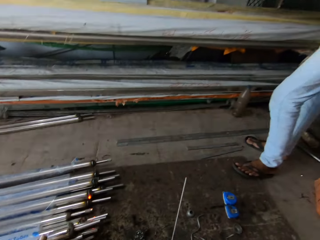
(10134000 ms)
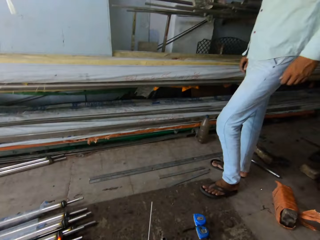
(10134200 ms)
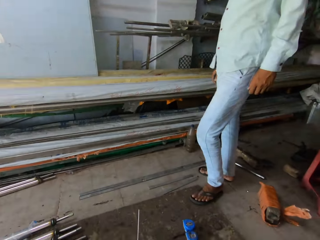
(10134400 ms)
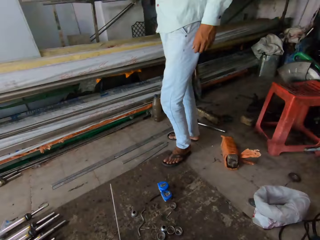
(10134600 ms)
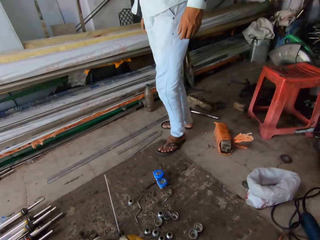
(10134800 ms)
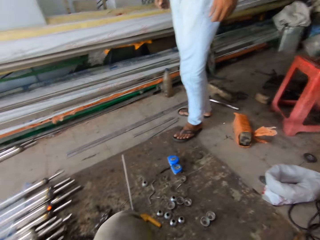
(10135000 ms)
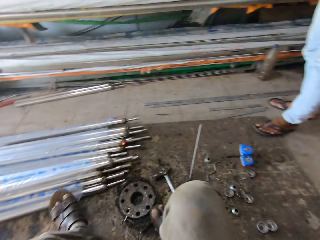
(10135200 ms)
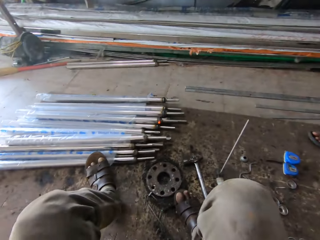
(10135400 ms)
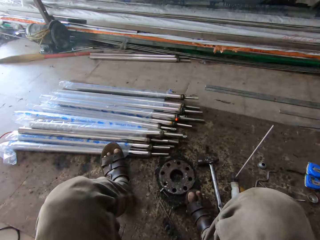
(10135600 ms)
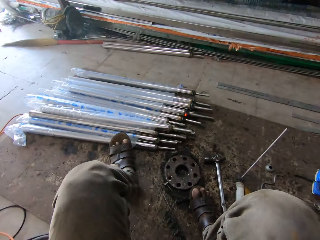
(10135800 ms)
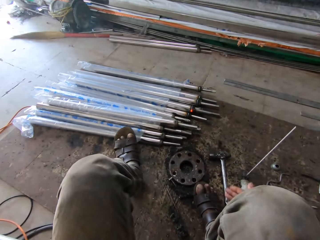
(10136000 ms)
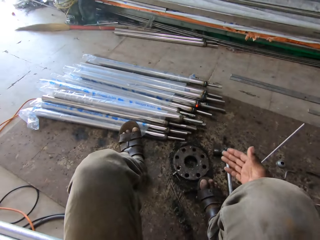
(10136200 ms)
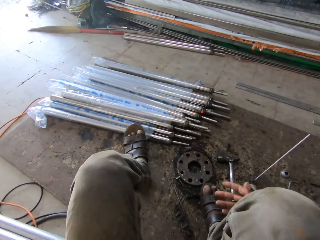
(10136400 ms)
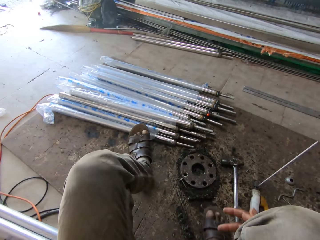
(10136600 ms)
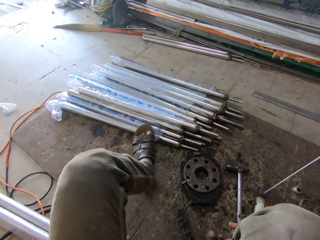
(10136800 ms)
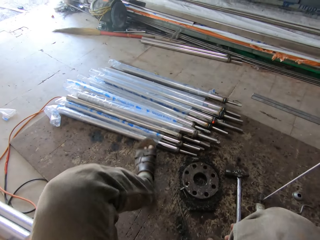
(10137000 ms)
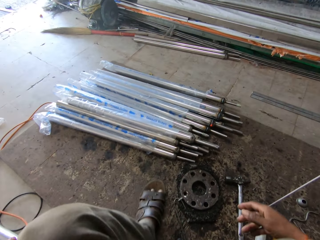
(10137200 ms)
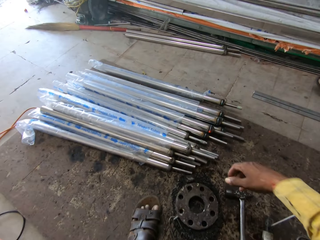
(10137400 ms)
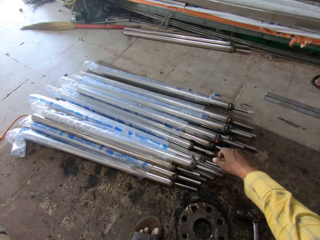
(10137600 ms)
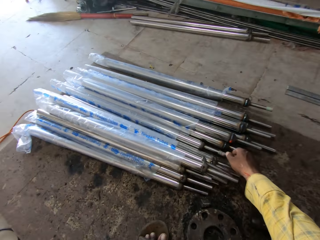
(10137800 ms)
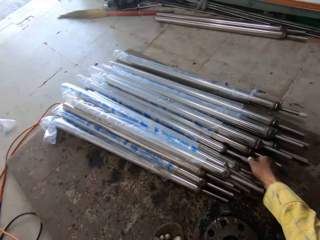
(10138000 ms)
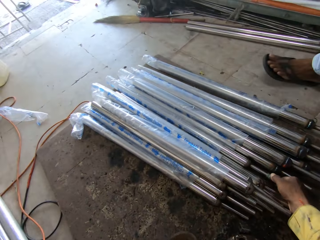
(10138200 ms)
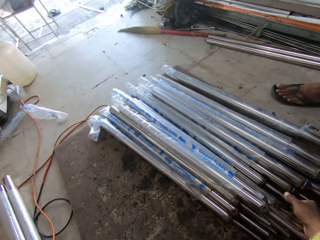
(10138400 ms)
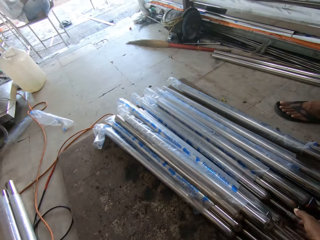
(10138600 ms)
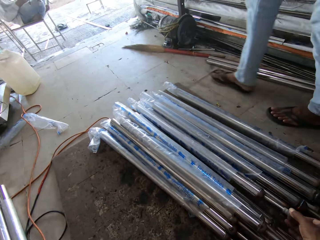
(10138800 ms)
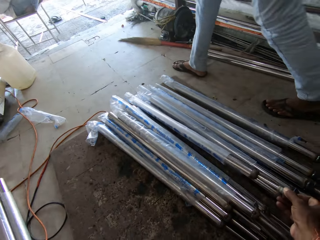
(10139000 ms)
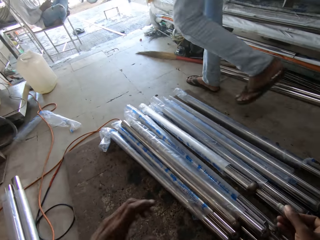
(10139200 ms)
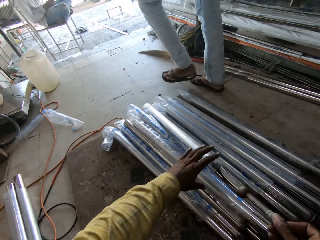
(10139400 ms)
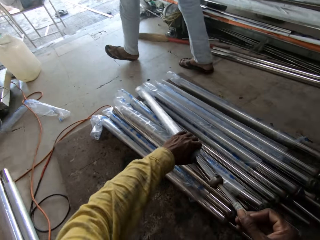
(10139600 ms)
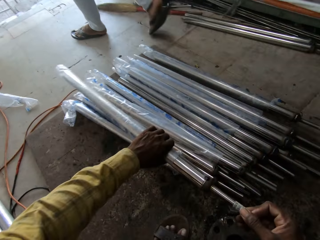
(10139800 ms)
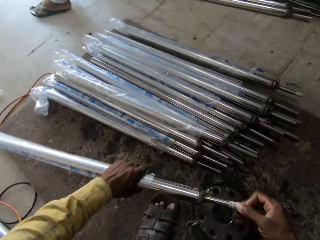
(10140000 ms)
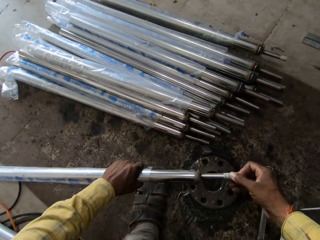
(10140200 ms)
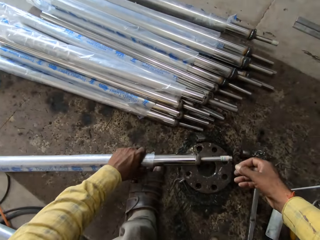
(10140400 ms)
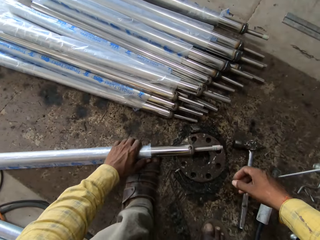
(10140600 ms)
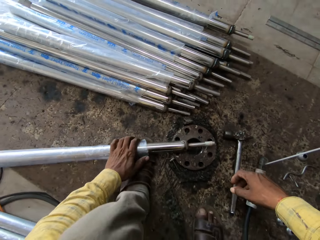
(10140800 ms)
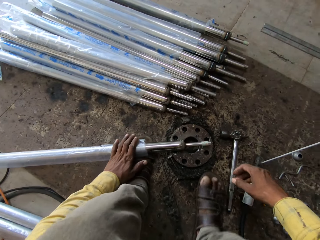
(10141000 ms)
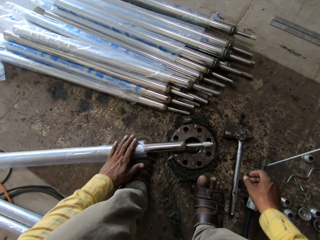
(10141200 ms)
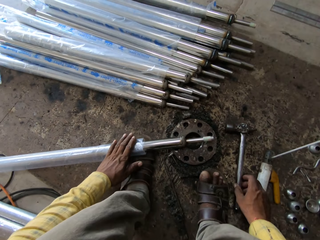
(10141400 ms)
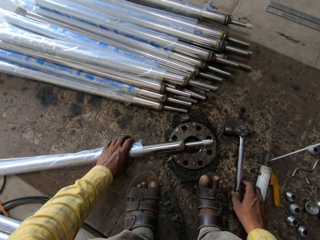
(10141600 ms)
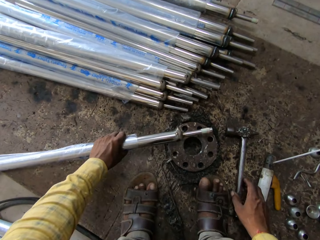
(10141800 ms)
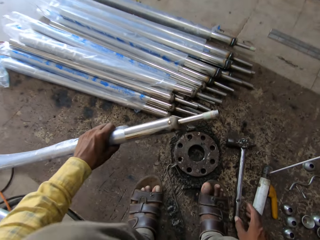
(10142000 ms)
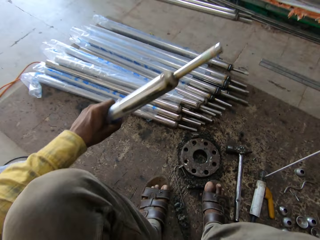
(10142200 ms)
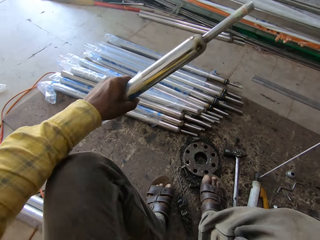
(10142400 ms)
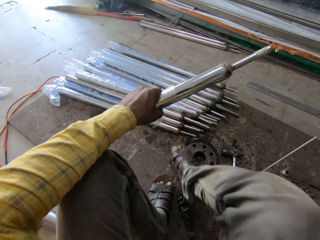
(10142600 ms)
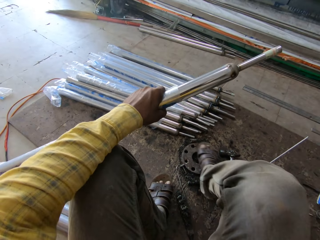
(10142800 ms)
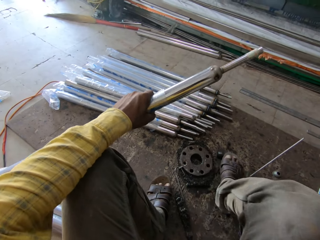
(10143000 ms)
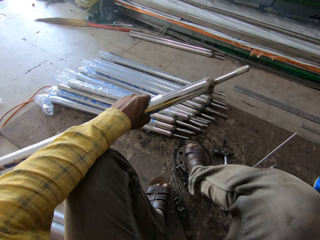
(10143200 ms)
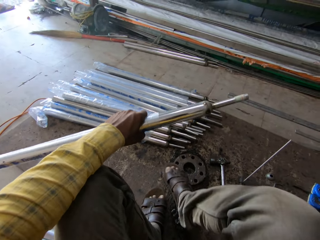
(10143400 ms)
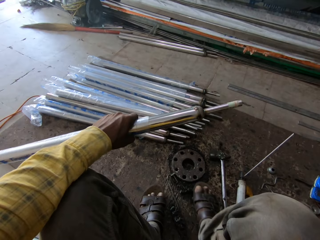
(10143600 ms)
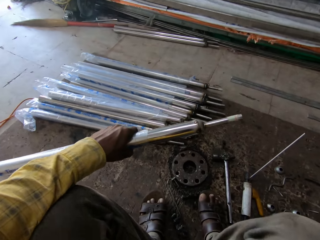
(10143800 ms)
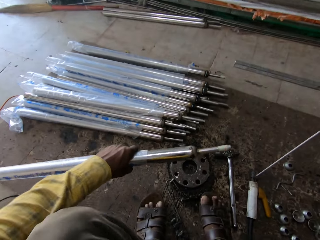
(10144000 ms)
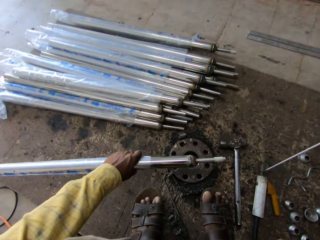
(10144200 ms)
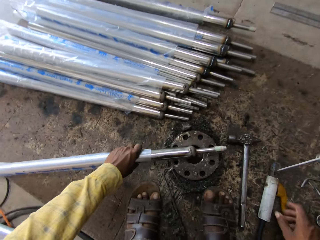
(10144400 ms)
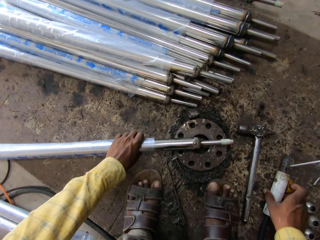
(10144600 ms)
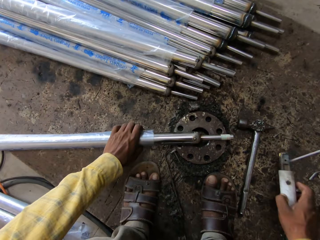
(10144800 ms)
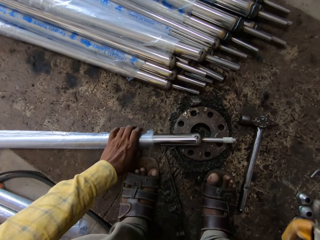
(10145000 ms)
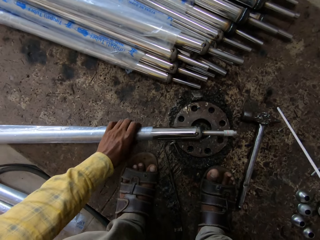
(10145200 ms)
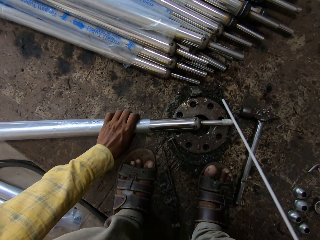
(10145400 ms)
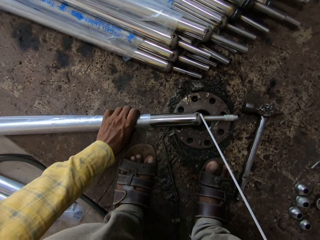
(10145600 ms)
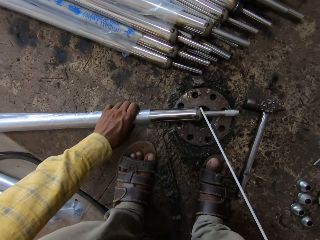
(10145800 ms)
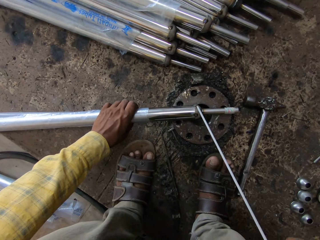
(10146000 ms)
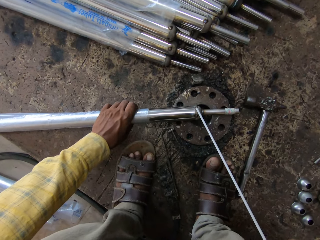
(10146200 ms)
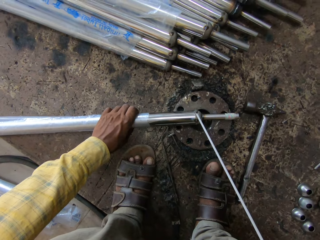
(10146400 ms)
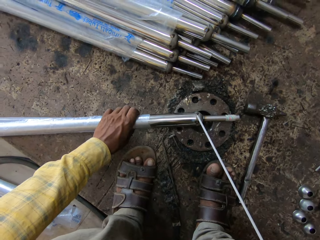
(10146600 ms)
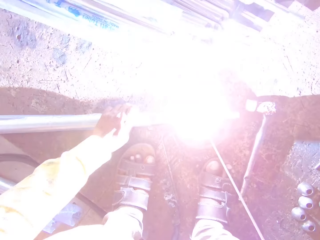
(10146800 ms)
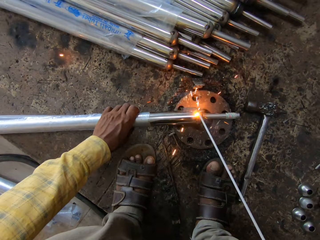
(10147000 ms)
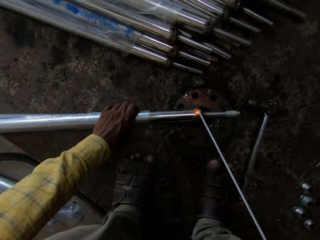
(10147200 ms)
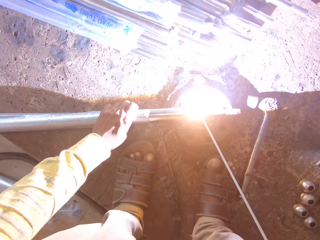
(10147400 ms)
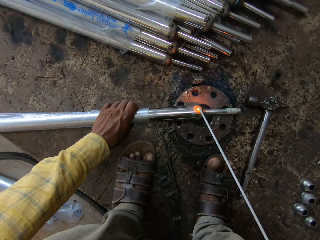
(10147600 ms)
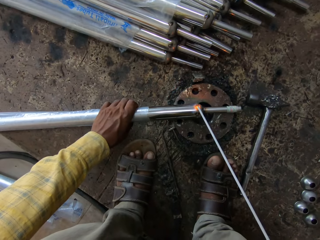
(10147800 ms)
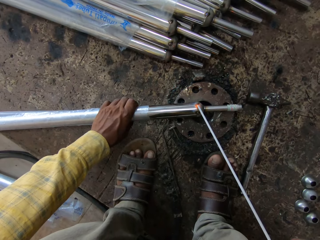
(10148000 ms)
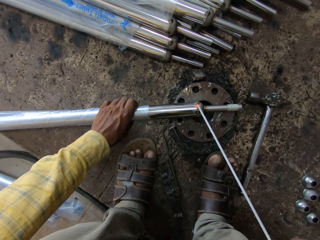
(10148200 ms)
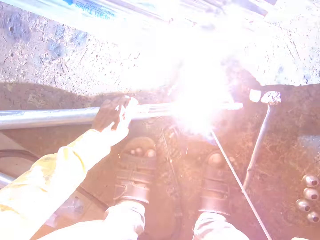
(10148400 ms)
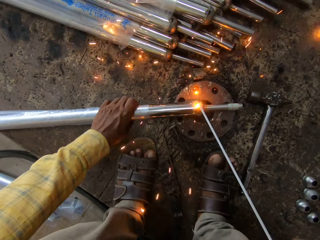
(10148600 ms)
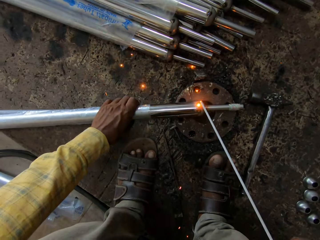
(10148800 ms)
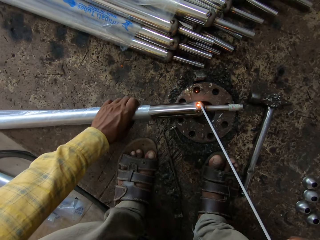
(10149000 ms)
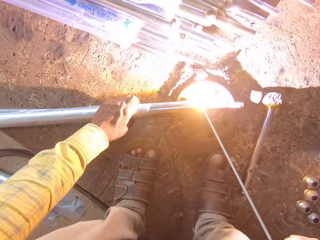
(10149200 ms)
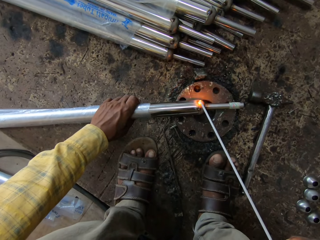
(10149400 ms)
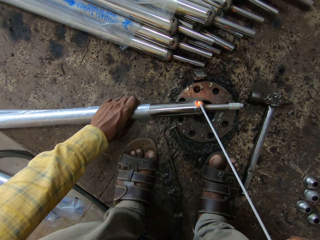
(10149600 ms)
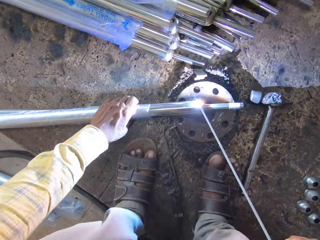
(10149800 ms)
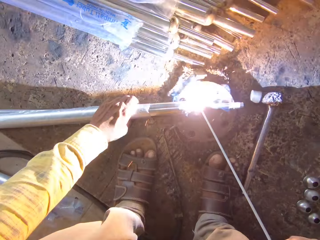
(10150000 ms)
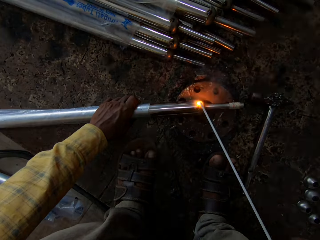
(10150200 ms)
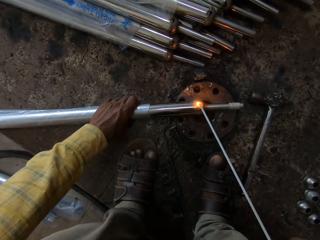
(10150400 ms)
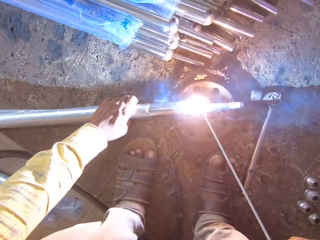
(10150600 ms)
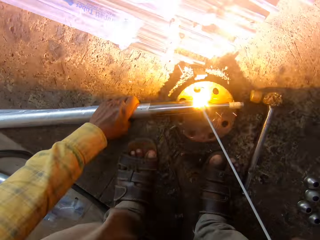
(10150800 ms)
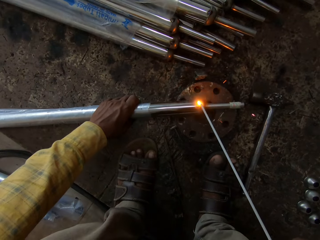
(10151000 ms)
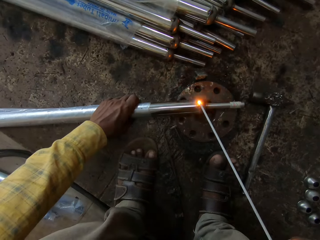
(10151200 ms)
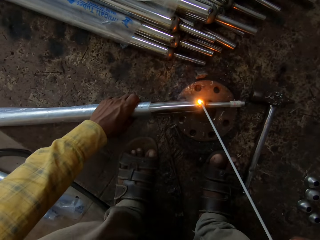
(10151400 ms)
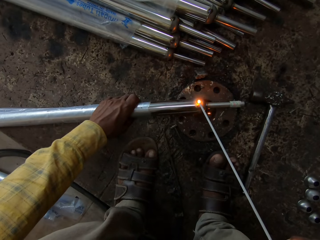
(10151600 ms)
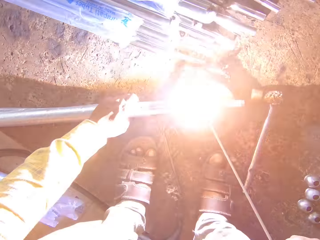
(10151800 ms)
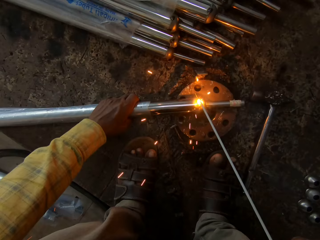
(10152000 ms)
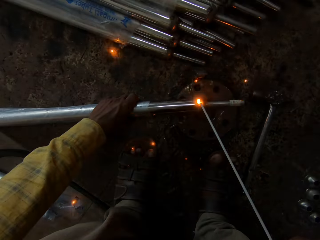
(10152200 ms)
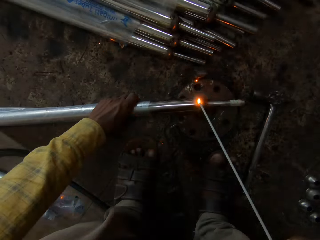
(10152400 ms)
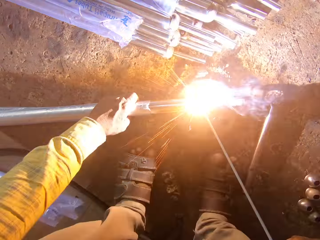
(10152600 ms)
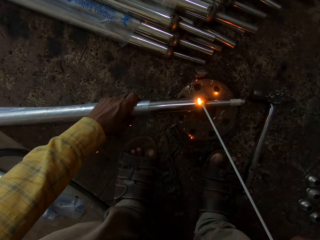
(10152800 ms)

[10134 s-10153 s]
The camera wearer puts the metal on top of other metals. They converse with a man. The man looks around the workshop. The camera wearer converses with the man. They look around the workshop and pick up metal. The man walks around the workshop. The camera wearer picks up metal. They place the metal on the floor. They put the metal on top of the machine. They remove the metal from the machine. They move the leg over the machine. They place the metal on the floor. They put the metal on top of the machine. They pick up the electrode holder or welding machine from the floor. They weld the metal with the welding machine.

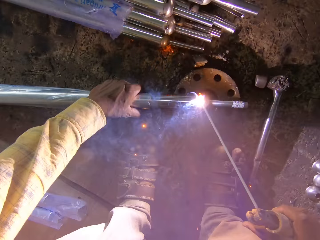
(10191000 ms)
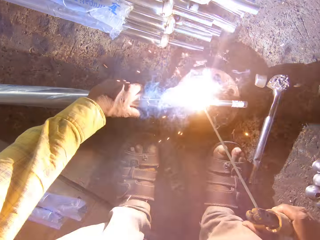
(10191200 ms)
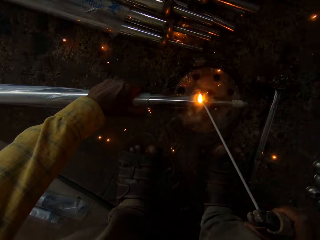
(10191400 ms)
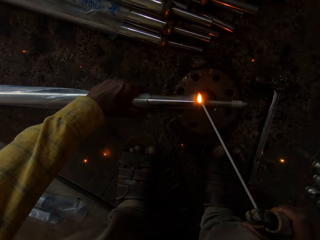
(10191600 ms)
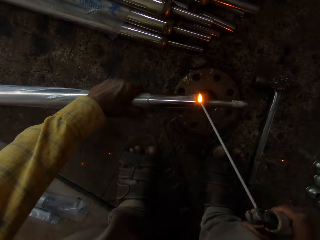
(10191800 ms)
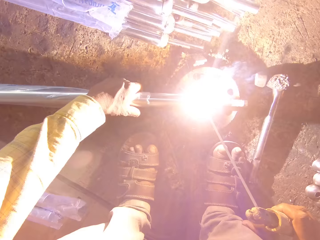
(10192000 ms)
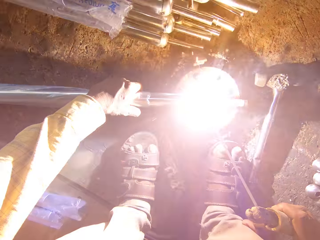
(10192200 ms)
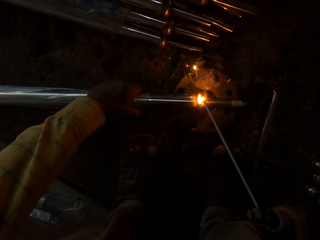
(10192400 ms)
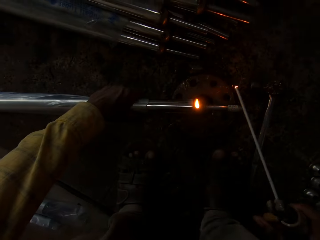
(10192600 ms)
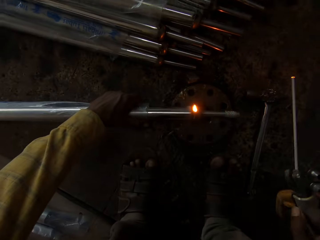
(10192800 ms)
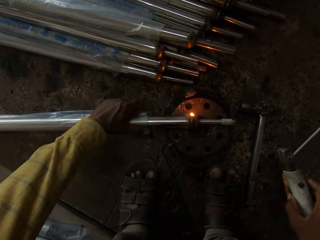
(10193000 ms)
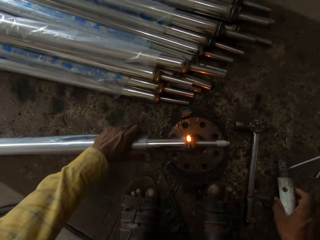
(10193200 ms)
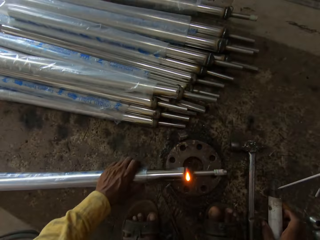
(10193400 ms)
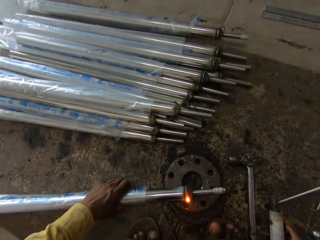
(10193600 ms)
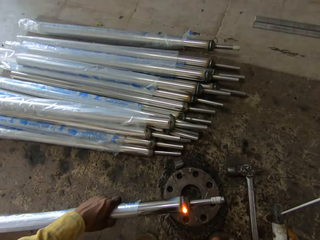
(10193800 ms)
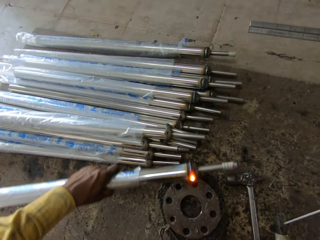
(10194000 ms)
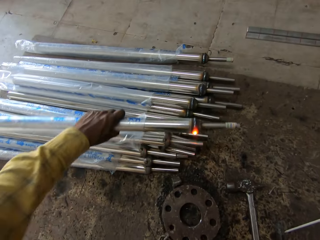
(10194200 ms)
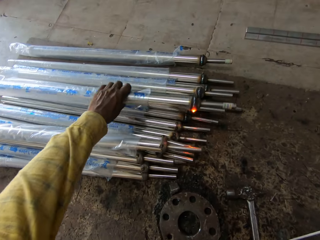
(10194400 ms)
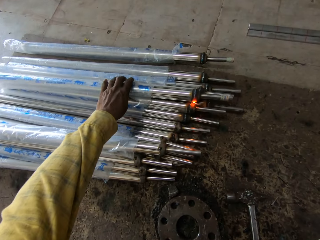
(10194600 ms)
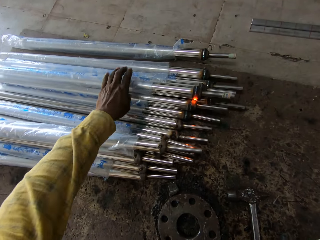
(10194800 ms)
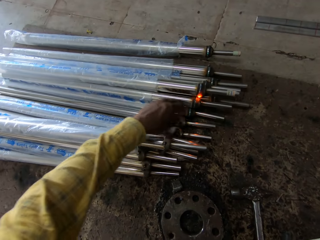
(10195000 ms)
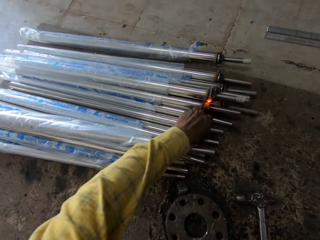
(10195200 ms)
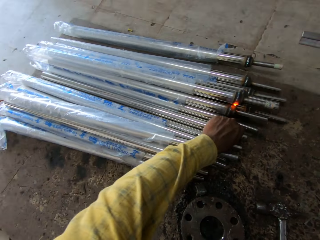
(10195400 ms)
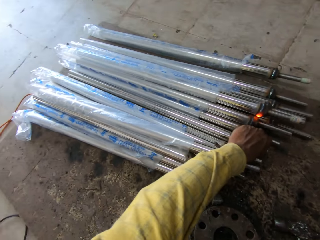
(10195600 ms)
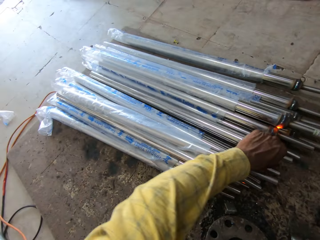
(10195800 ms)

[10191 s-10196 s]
The camera wearer places the electrode holder or welding machine on the floor. They pick up metal. They put the metal on top of other metals. They pick up metal.
